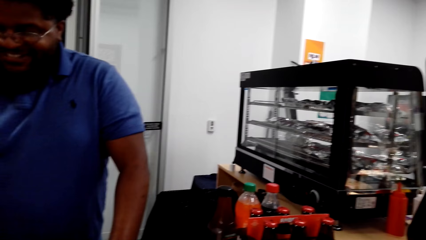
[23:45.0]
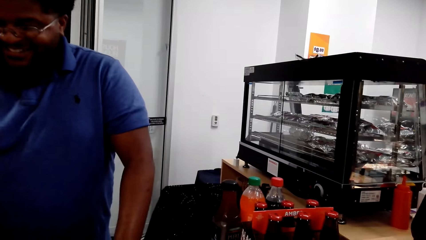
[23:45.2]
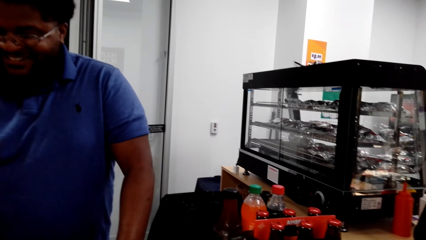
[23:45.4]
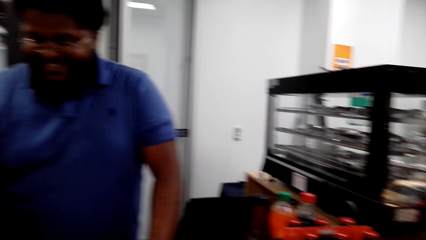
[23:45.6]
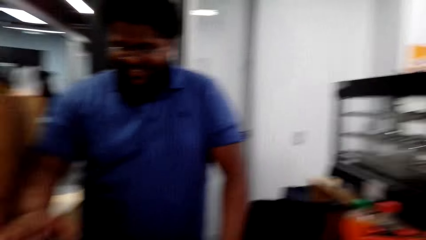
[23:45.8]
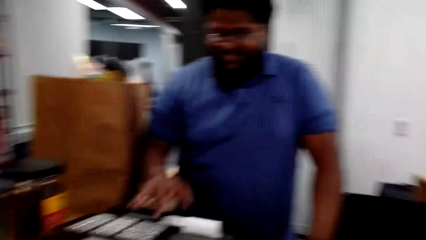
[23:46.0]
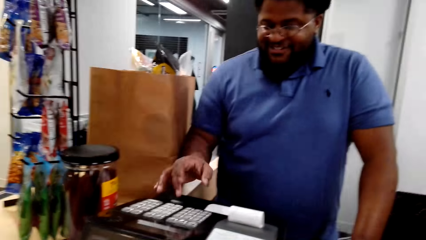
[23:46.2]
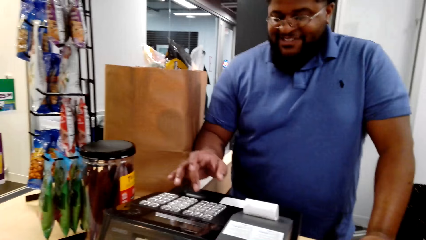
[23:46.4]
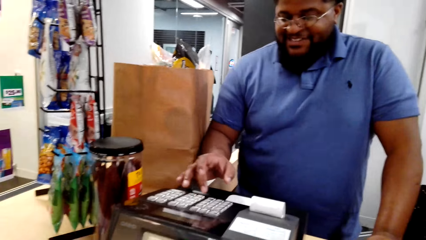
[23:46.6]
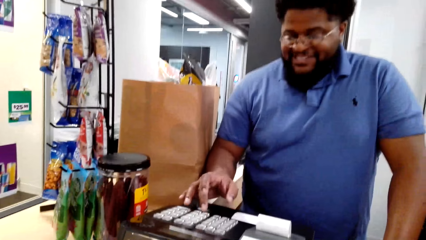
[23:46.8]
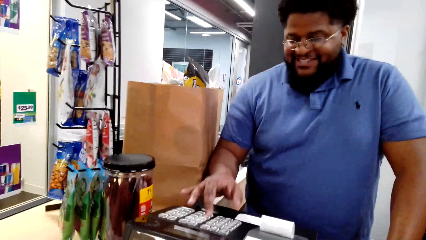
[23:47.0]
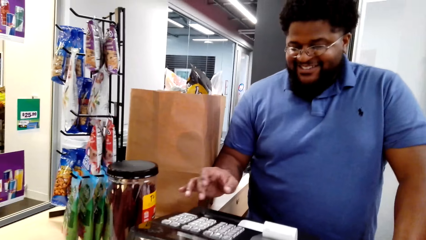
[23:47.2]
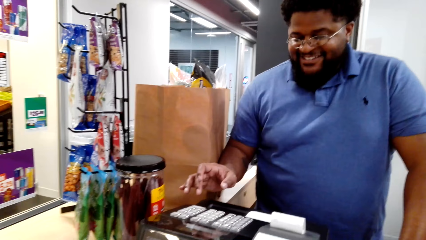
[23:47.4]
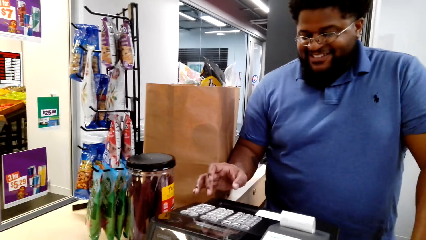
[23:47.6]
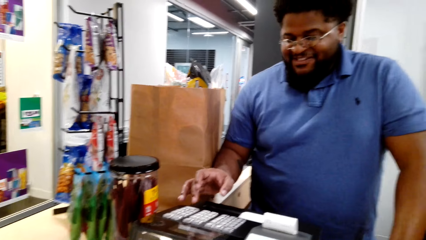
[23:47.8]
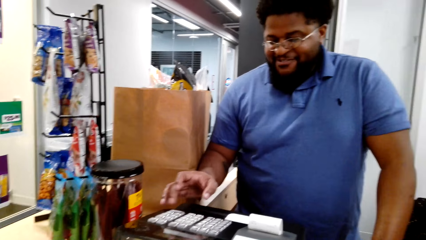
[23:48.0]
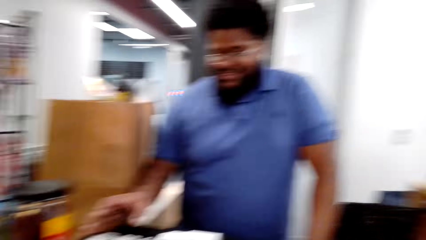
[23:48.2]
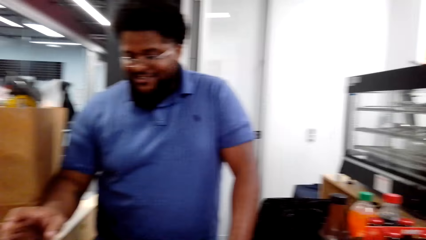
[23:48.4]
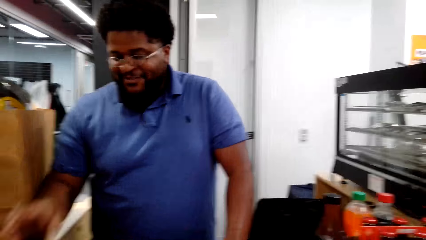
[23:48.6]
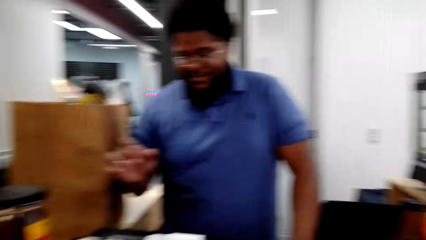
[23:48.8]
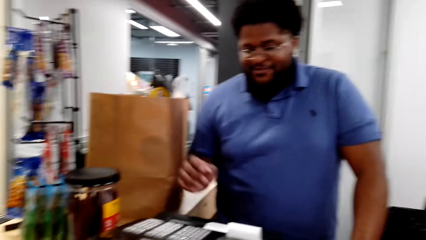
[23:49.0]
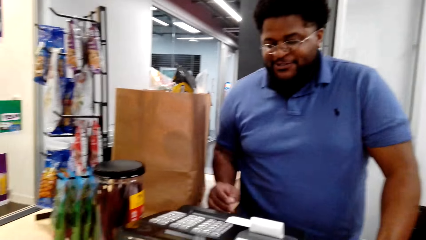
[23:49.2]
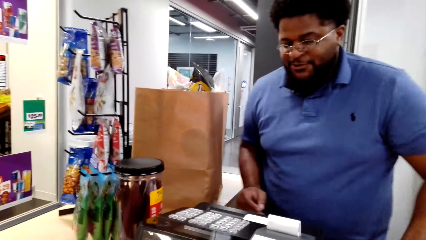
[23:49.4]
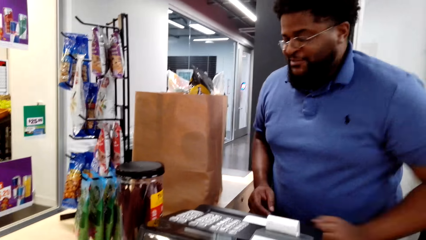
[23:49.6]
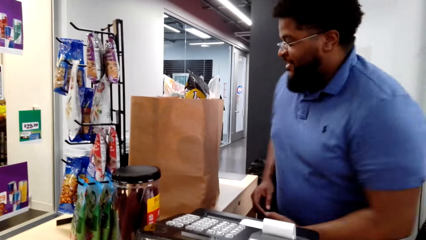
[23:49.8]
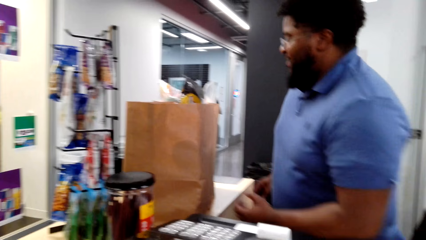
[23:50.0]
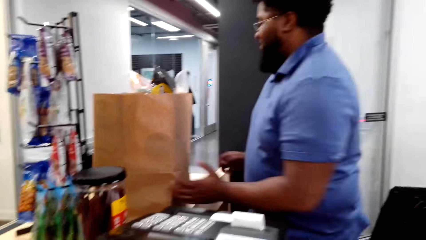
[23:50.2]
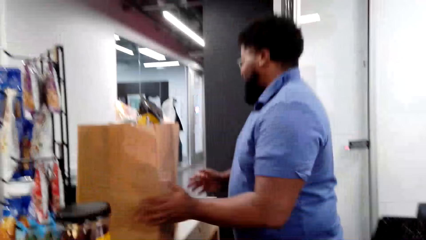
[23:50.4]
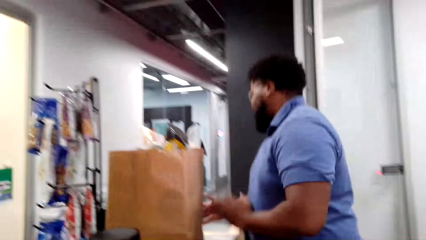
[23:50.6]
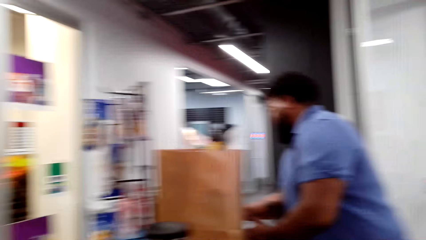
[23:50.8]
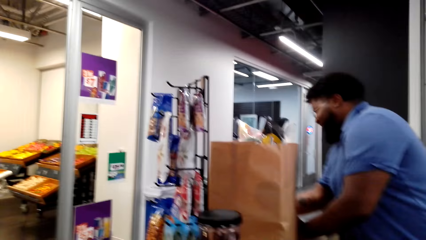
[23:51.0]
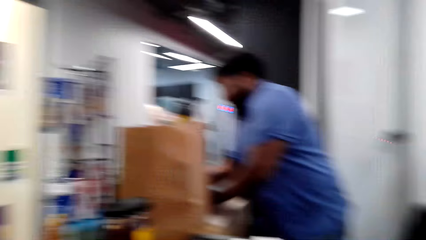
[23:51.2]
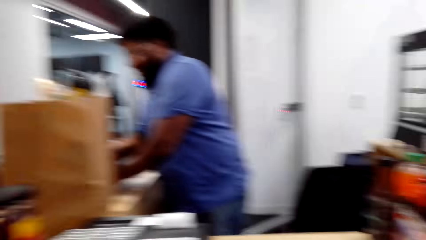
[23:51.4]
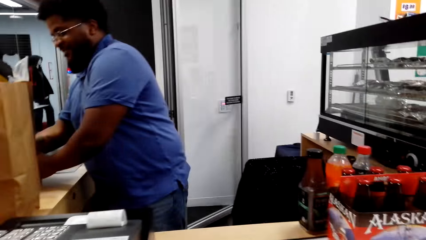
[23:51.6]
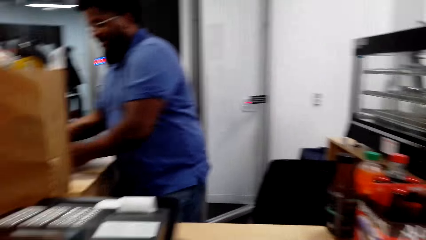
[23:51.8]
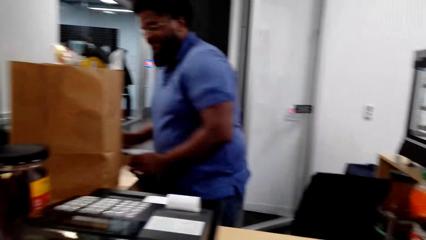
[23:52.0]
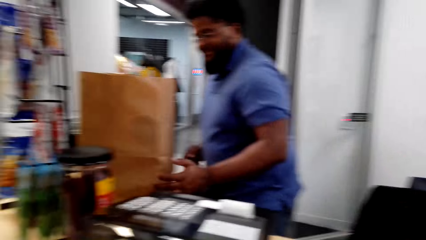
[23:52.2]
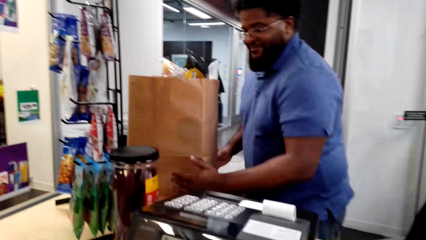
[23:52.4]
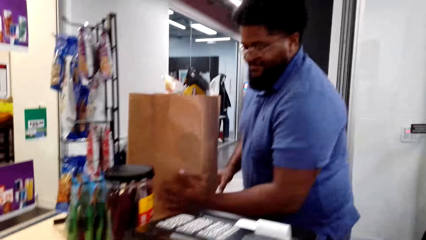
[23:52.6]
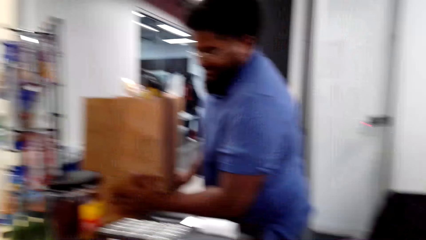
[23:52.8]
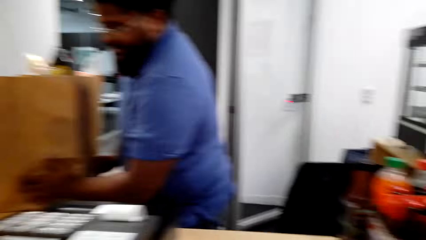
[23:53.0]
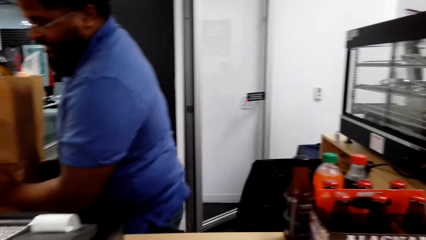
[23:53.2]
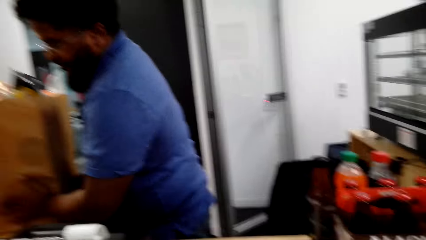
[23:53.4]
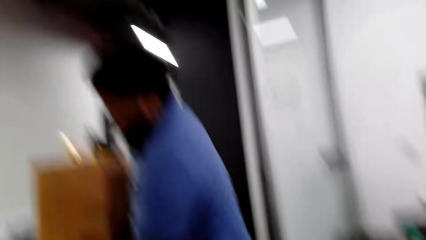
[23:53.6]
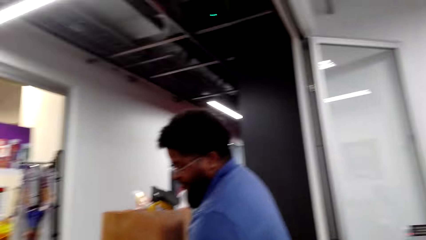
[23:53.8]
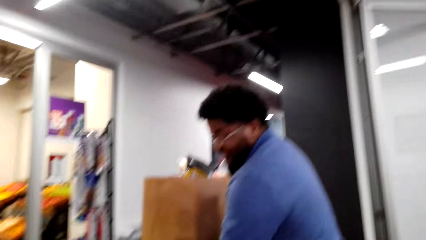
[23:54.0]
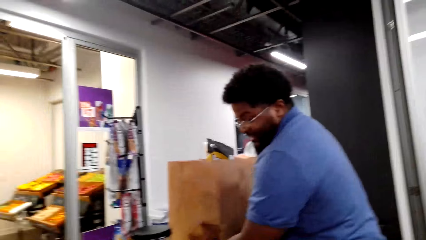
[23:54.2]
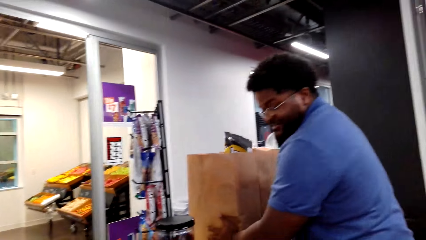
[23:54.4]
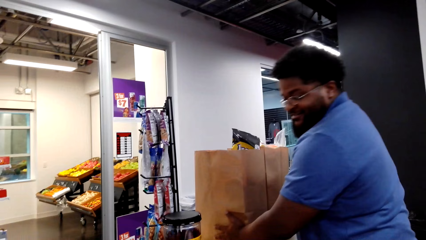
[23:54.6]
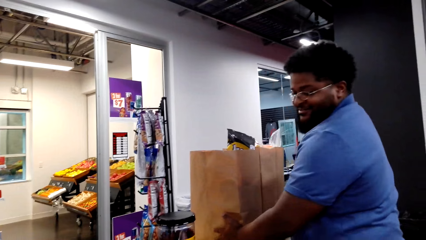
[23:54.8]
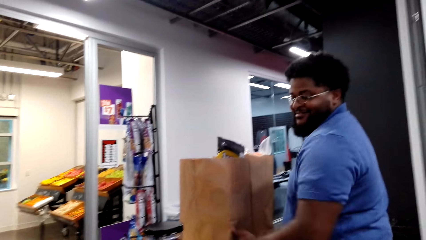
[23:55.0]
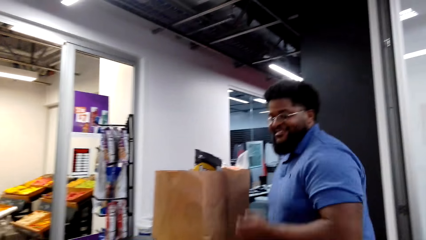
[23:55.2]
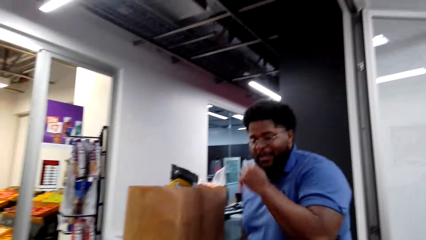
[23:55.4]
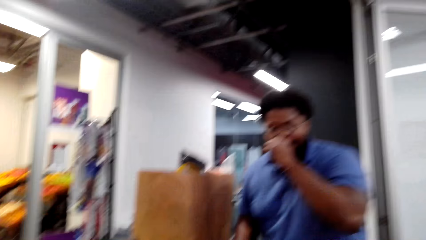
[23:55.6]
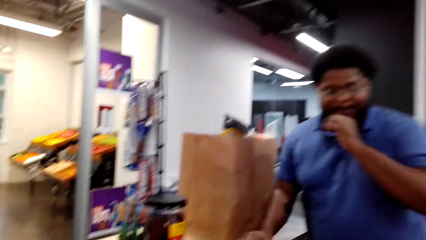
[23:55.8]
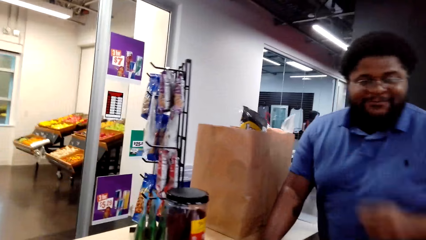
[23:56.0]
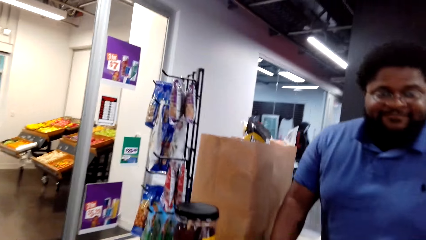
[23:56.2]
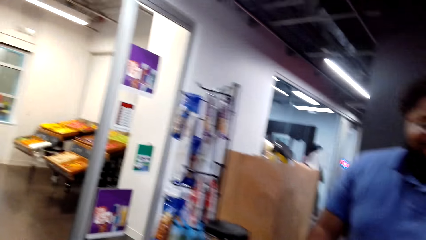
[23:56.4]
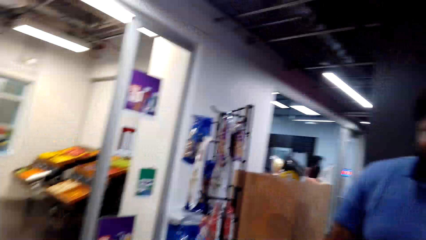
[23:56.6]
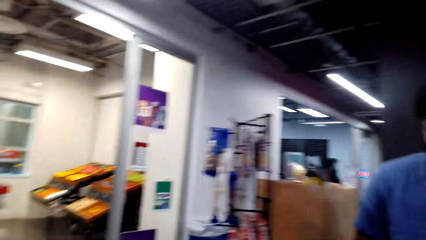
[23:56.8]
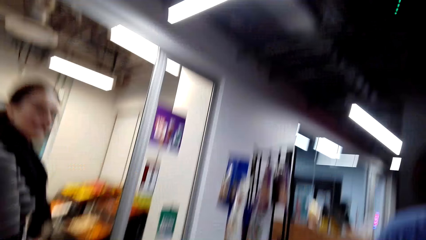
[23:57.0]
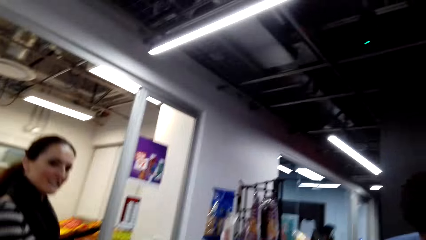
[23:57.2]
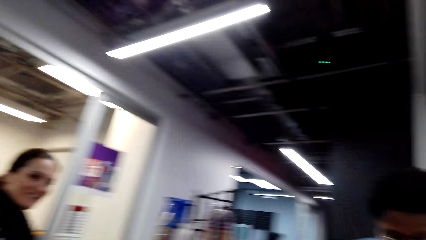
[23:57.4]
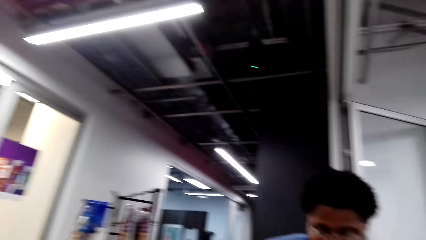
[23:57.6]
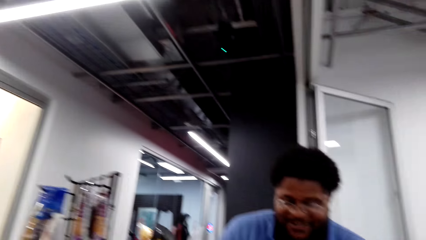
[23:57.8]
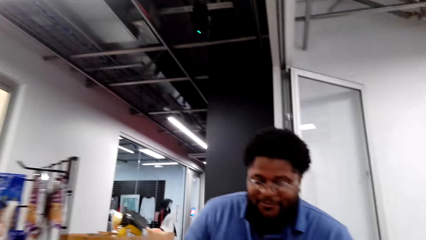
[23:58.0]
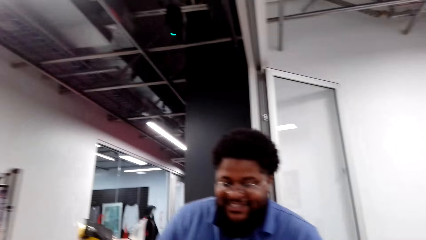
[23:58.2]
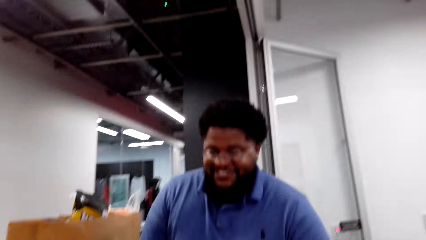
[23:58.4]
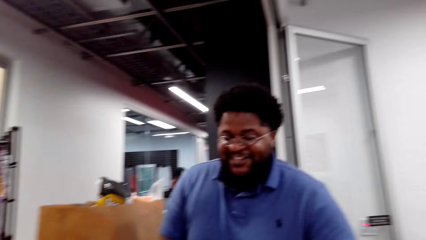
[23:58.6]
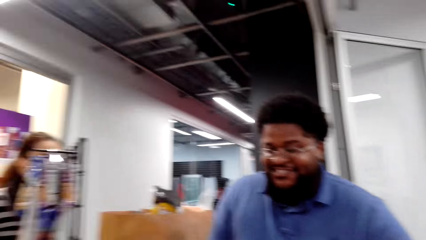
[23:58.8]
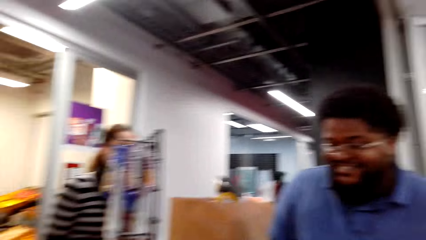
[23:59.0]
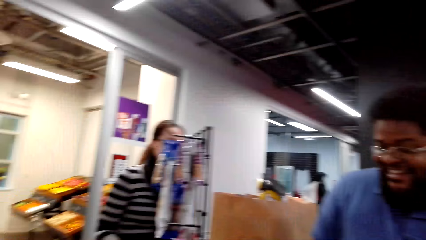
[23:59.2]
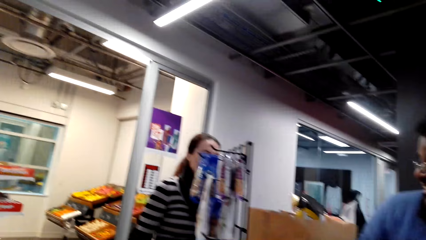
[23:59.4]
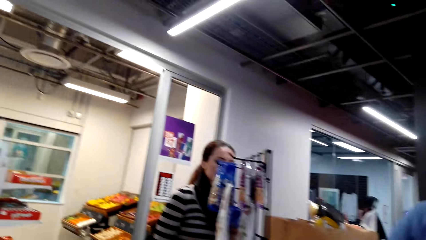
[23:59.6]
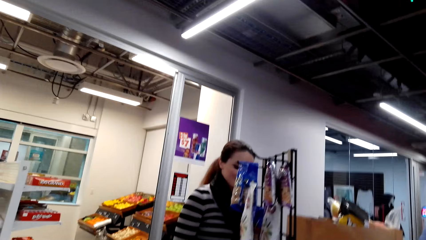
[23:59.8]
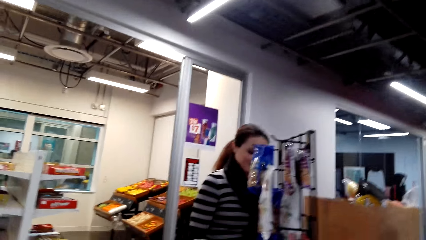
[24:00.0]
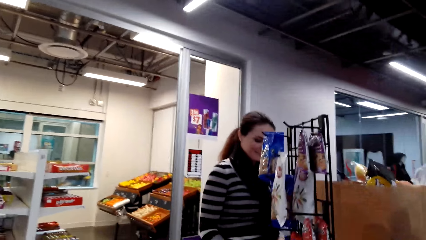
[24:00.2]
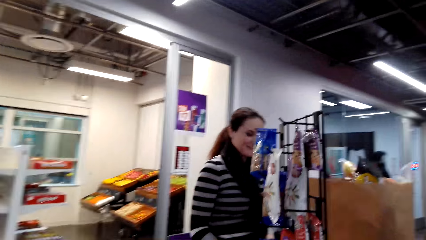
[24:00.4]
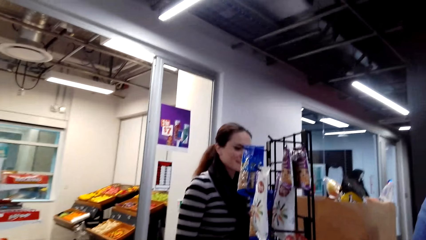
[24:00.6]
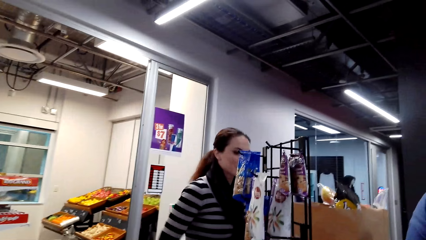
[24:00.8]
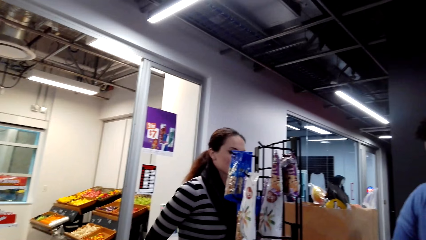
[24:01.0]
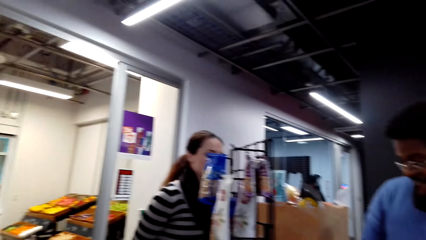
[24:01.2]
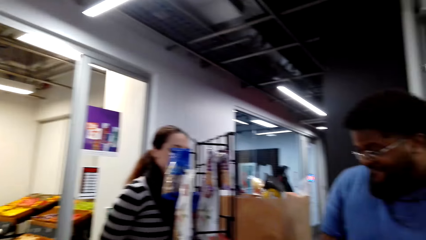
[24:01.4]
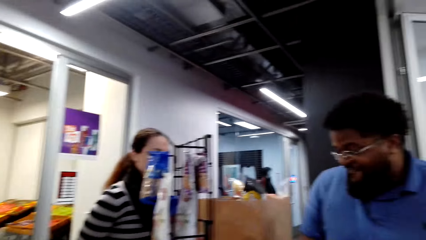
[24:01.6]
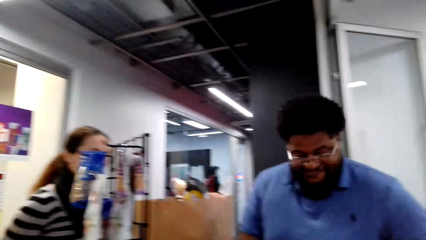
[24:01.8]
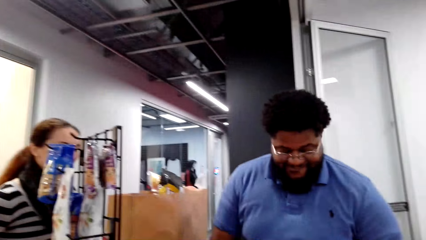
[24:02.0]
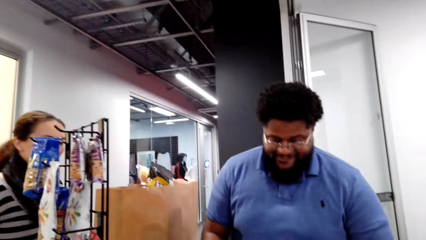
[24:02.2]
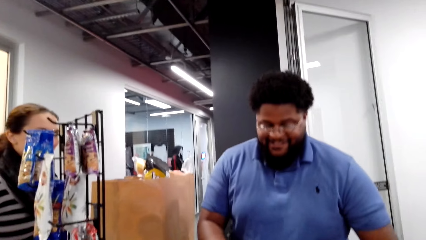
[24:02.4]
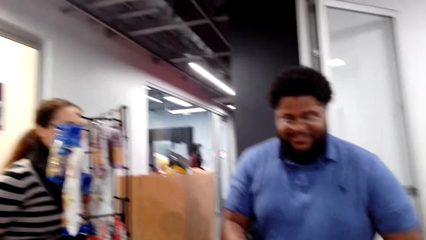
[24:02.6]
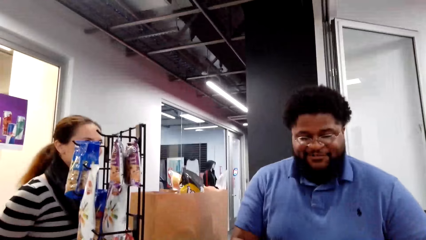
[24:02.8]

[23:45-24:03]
The cashier operates the cash register machine. The cashier turns around and moves paper bags on the counter bench. The camera wearer talks. The cashier wipes the nose. The lady walks in the supermarket. The lady interacts with the cashier.
